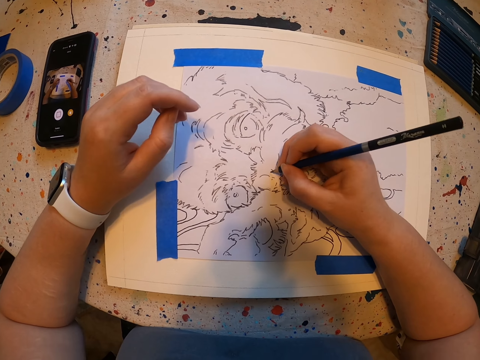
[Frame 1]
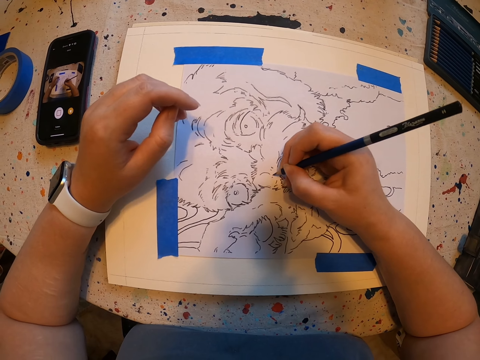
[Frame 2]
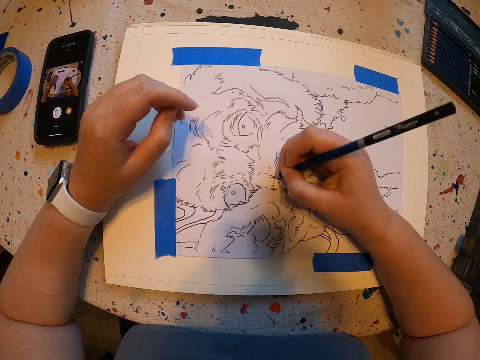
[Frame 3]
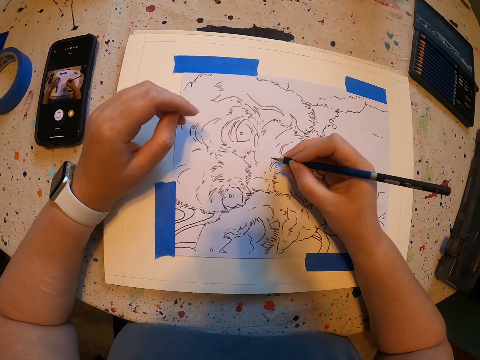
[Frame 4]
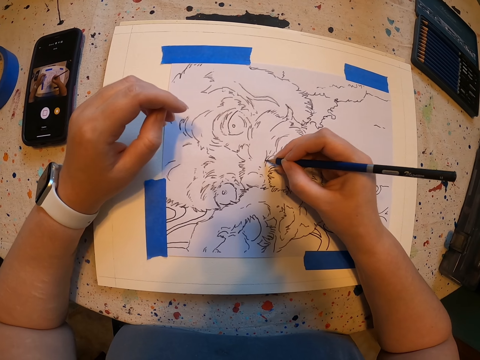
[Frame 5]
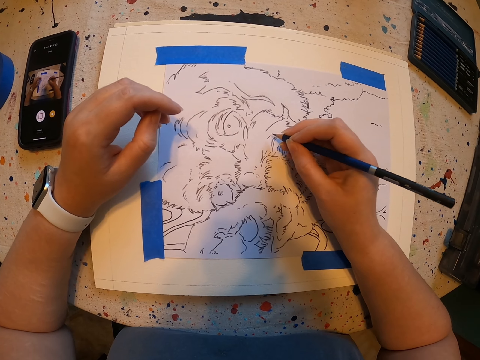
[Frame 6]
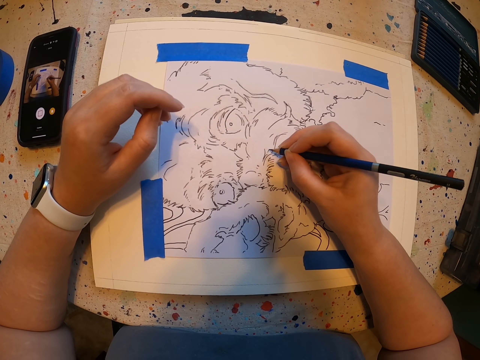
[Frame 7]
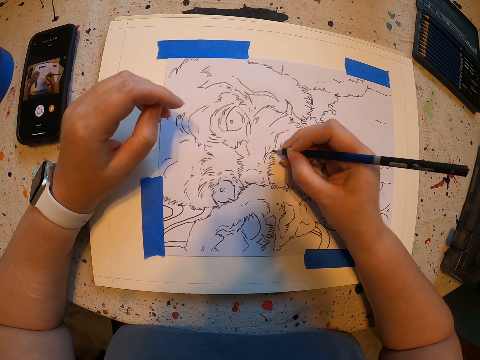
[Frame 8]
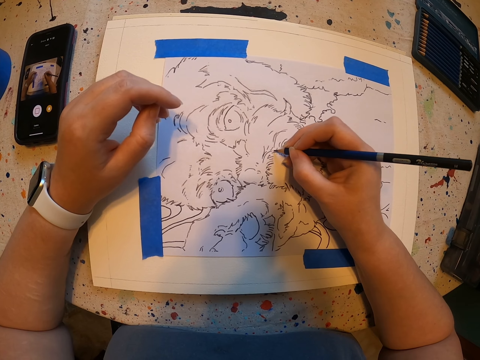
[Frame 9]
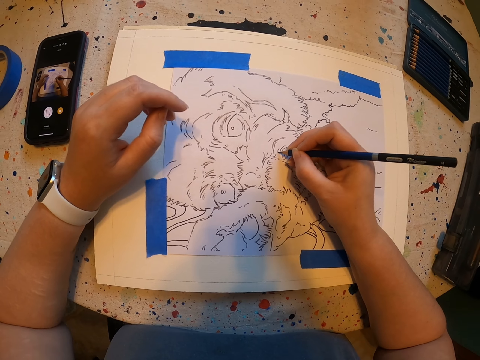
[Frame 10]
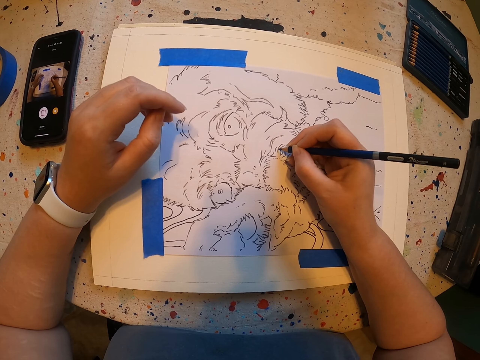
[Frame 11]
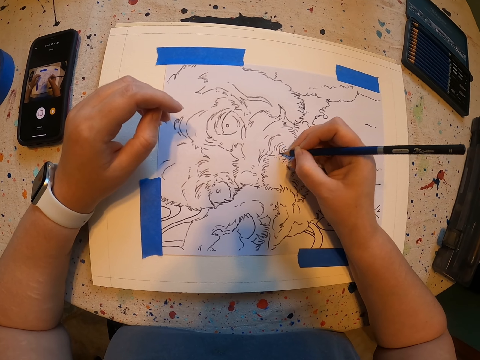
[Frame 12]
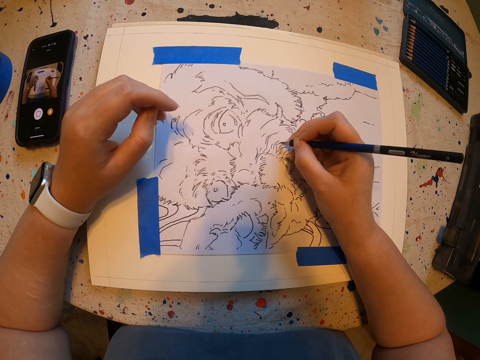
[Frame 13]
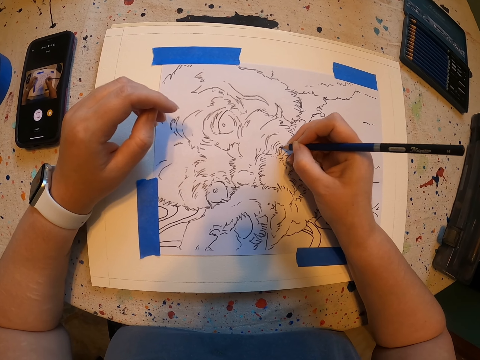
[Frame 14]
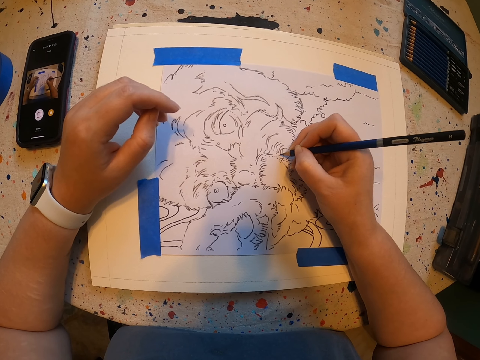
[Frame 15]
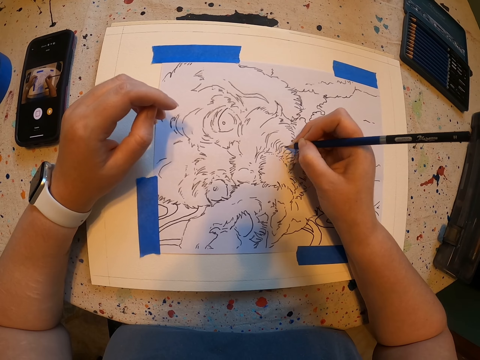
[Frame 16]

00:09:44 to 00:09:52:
The camera wearer moves a hand. They draw on the paint paper.

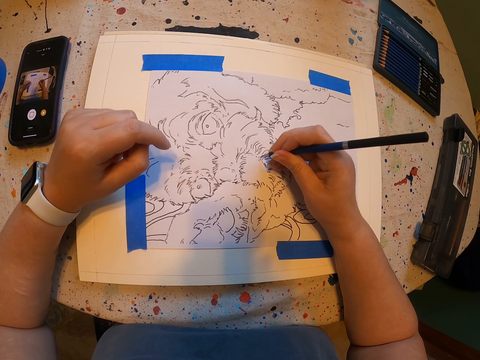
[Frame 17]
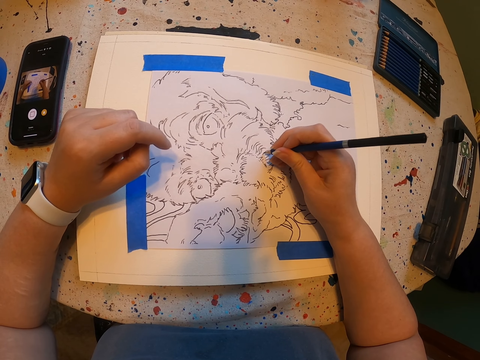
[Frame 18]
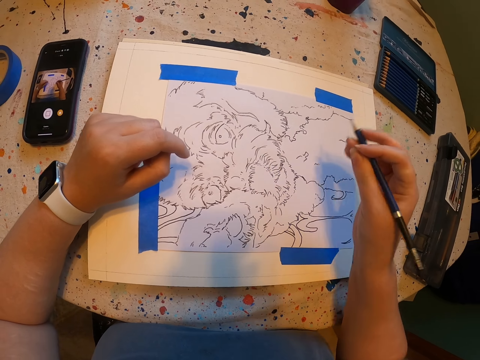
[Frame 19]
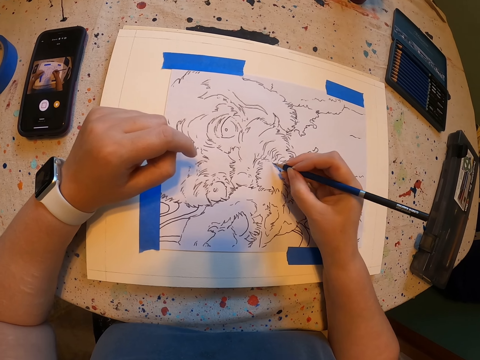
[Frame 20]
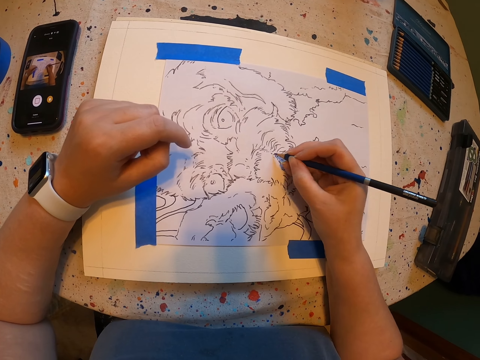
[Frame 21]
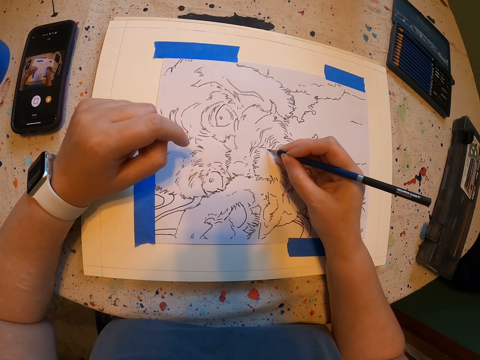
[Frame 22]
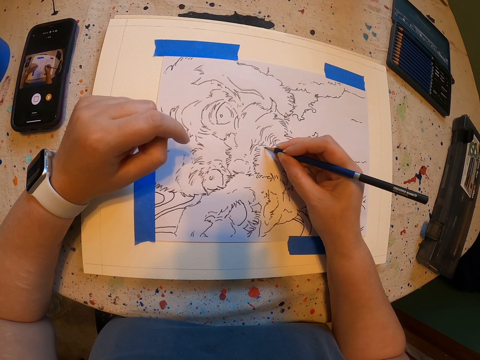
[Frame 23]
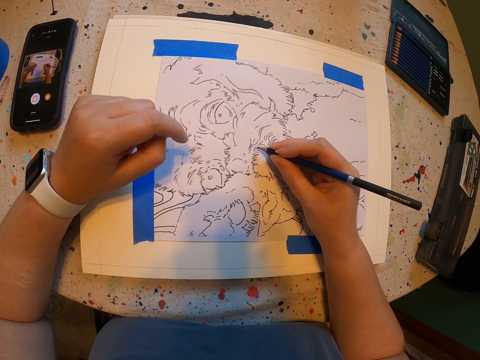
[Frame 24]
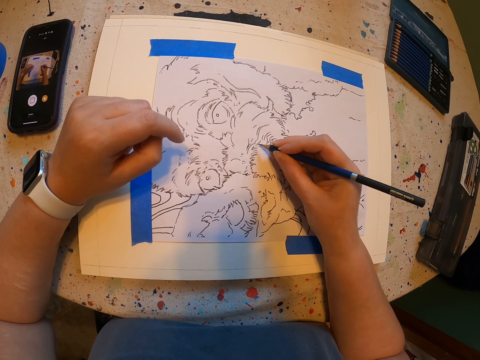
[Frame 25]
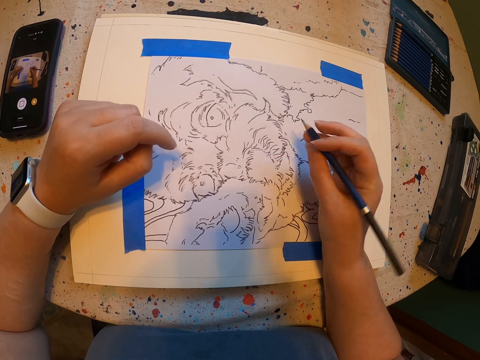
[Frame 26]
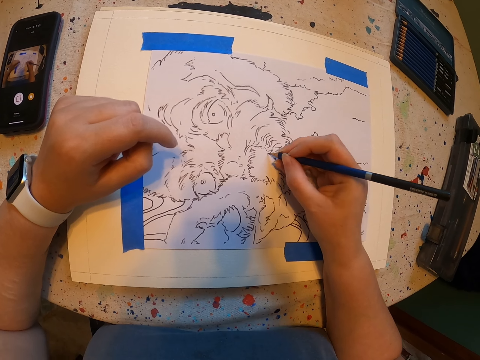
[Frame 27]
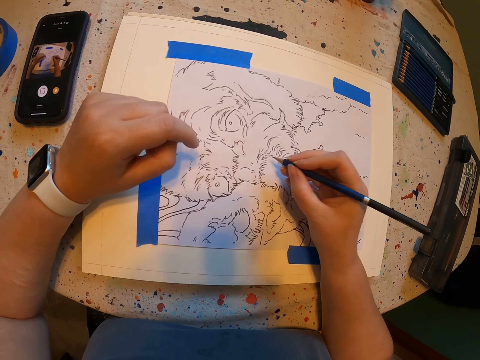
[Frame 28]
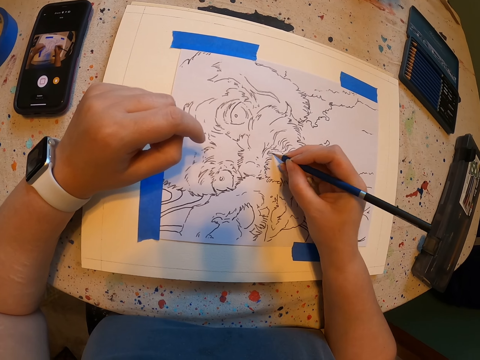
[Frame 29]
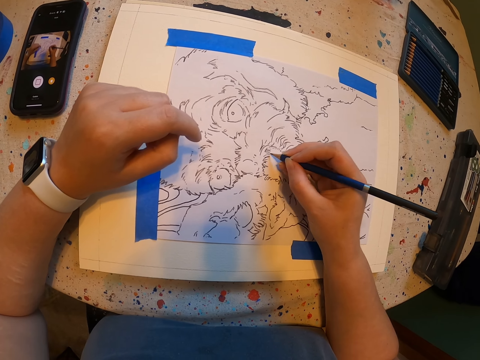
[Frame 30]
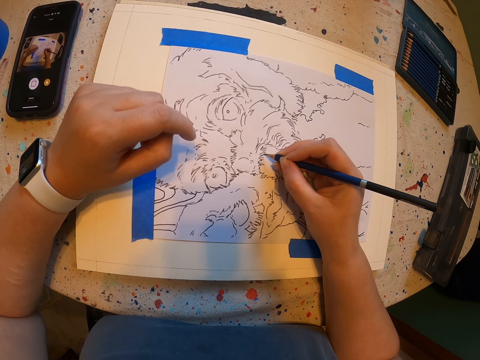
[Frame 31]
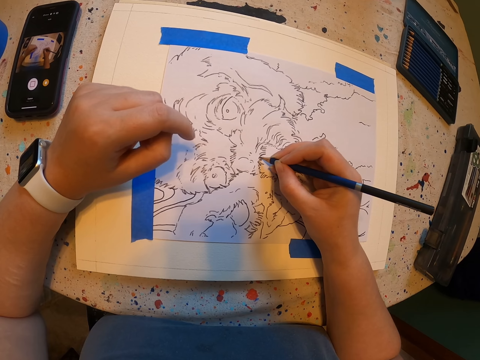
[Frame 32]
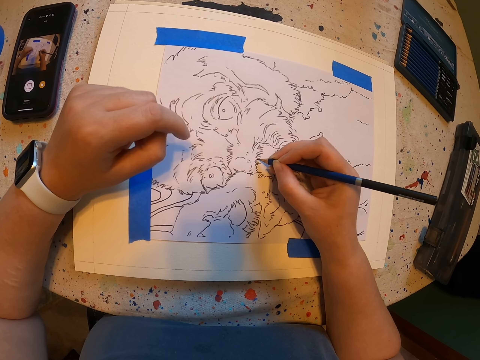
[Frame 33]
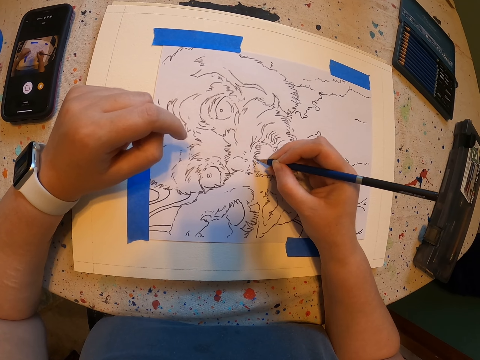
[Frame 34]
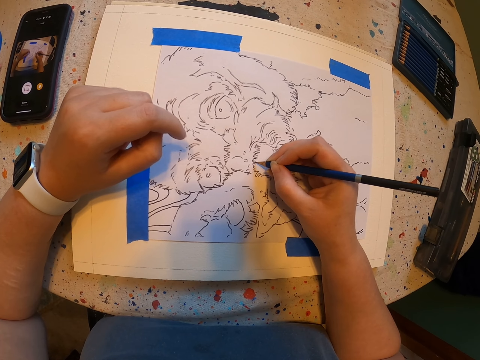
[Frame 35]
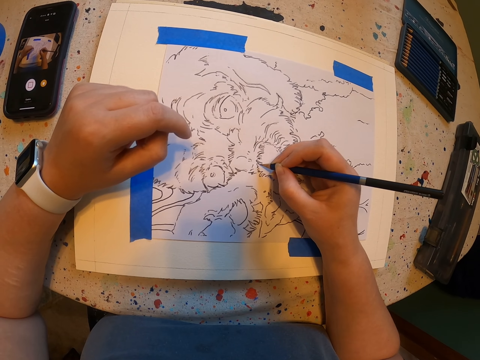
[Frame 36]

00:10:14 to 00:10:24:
The camera wearer moves a hand. They draw on the paint paper. They move the hand. They draw on the paint paper.

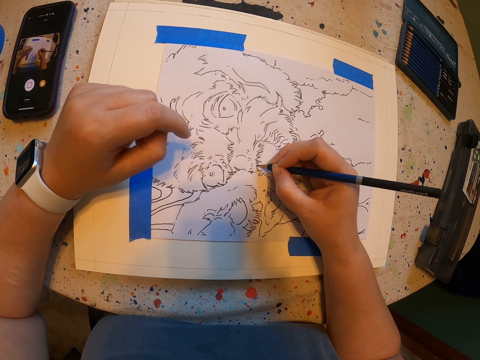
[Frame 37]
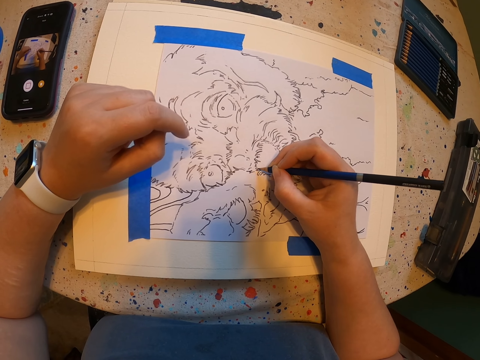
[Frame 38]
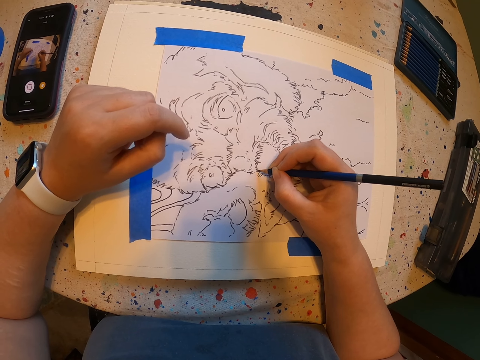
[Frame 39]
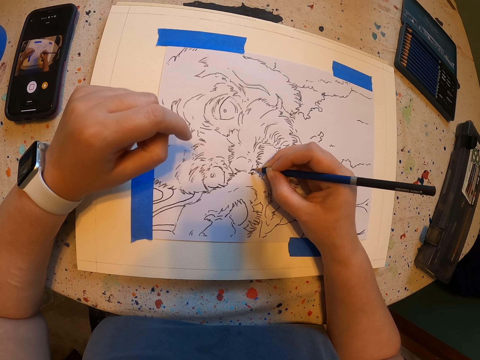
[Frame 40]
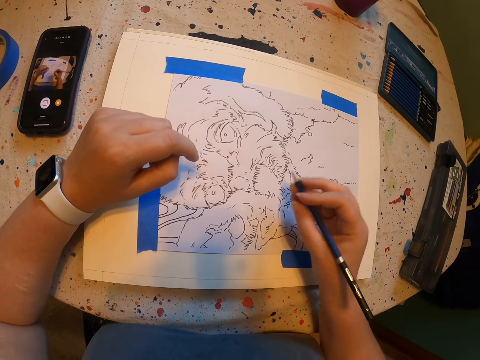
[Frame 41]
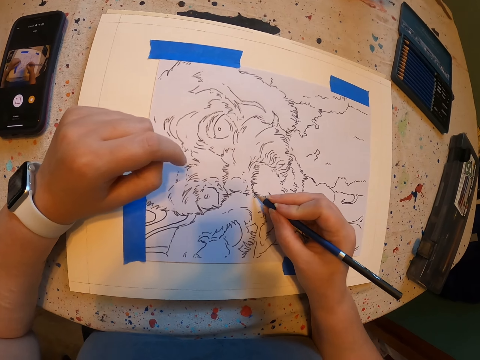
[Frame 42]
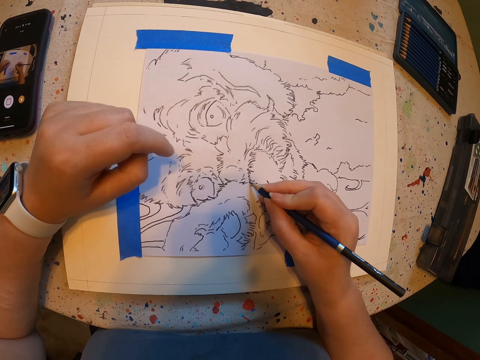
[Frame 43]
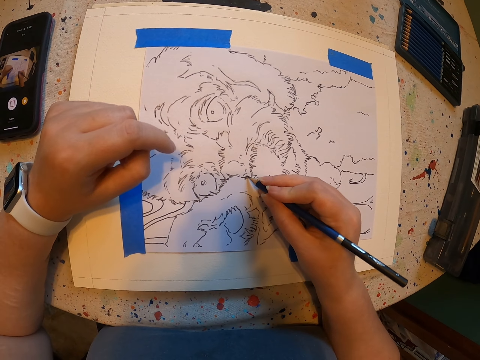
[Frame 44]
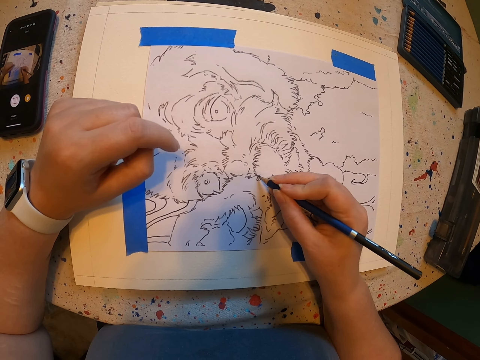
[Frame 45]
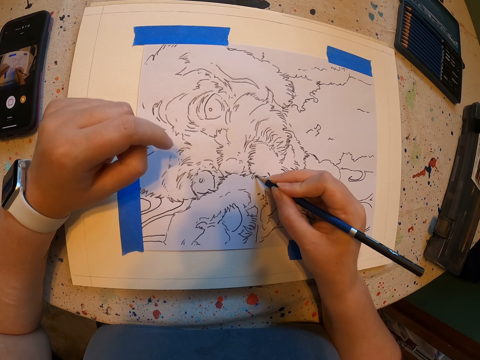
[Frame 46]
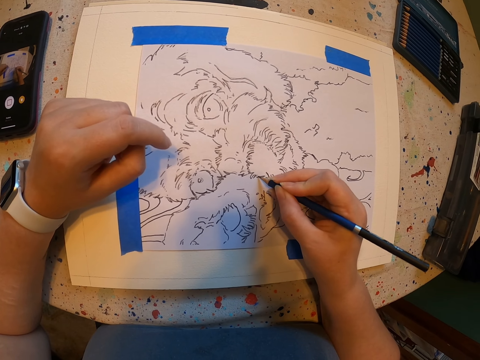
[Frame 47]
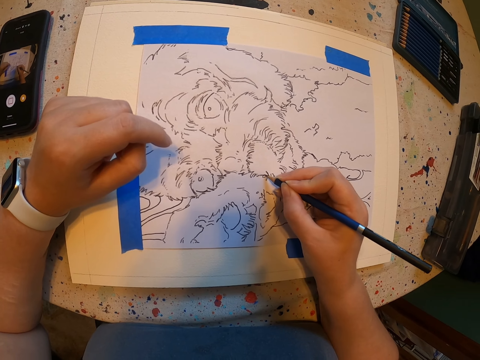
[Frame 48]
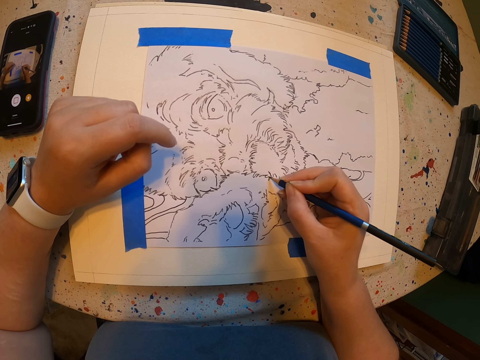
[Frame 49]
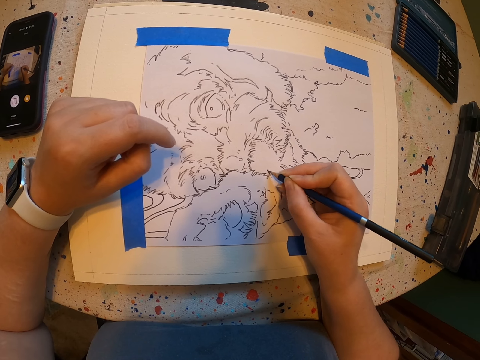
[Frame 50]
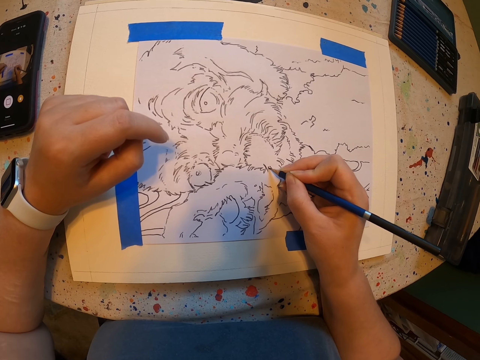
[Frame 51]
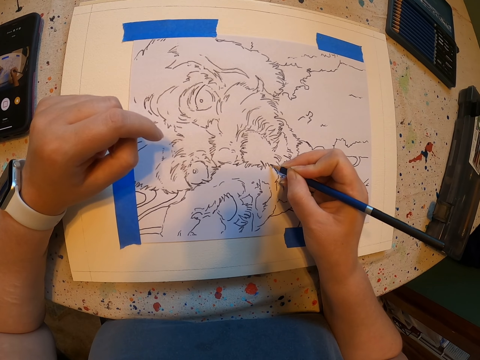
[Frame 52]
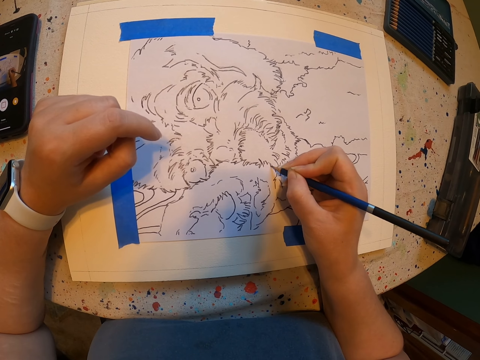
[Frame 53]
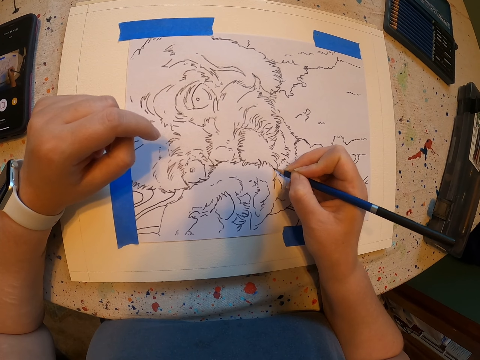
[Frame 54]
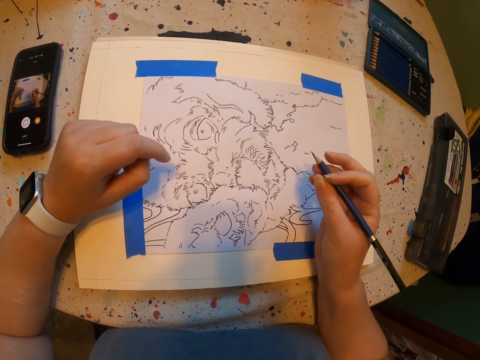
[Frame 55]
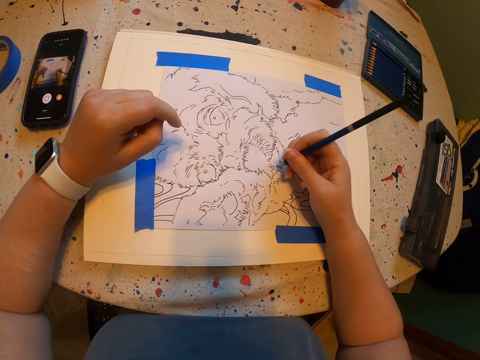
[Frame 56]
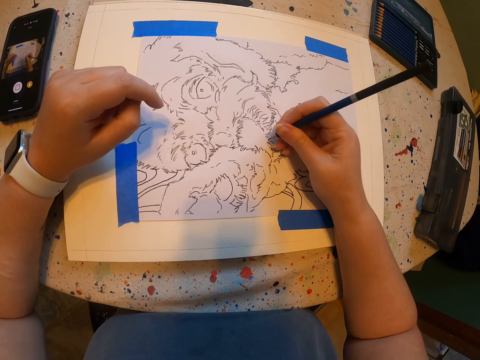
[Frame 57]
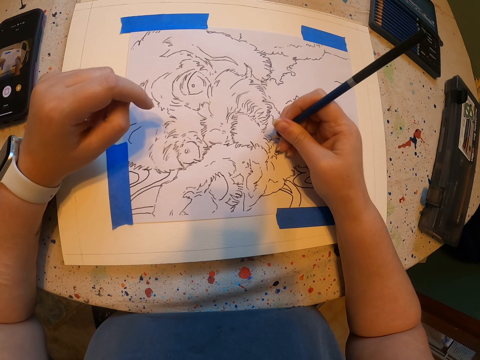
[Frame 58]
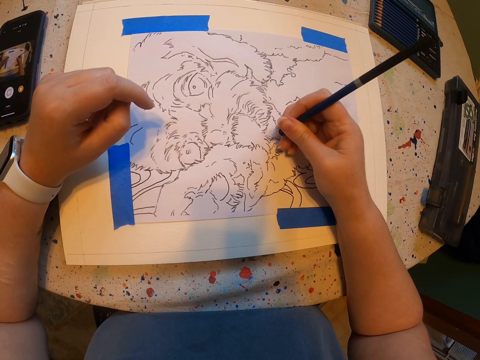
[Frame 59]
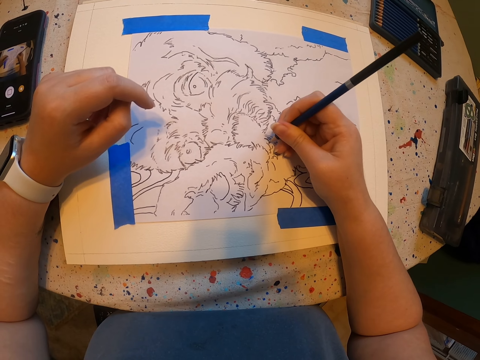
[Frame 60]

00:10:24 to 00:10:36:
The camera wearer moves a hand. They draw on the paint paper. They move the hand. They draw on the paint paper.
